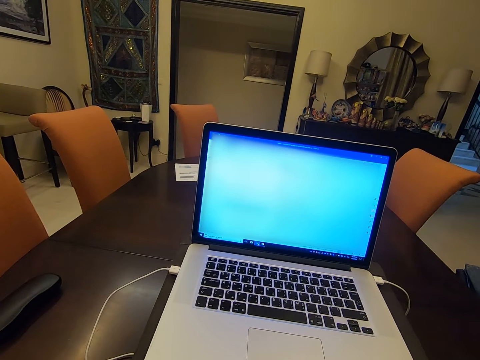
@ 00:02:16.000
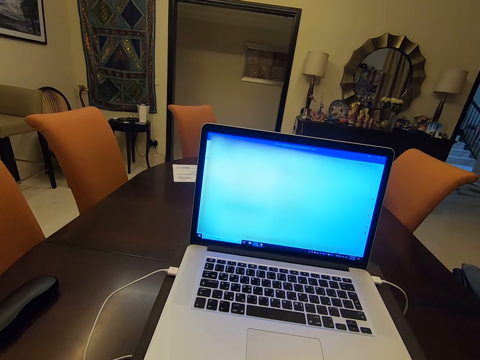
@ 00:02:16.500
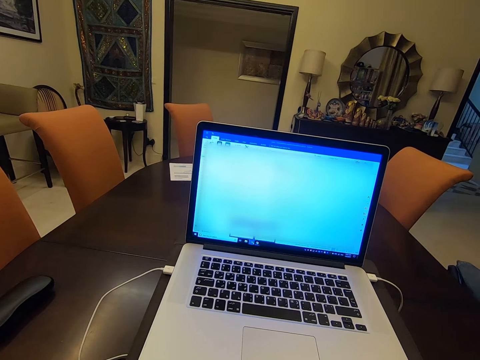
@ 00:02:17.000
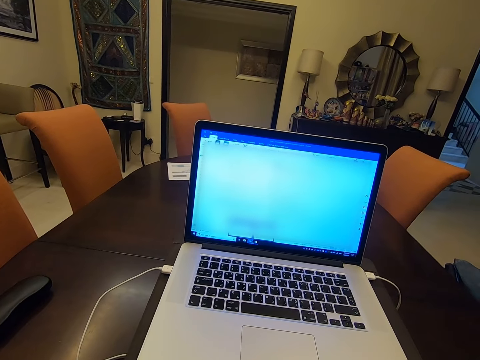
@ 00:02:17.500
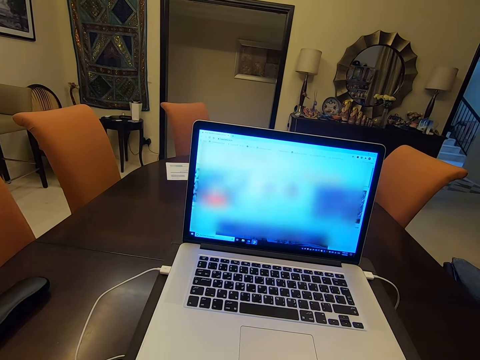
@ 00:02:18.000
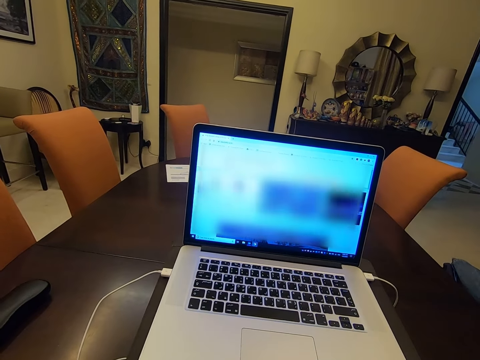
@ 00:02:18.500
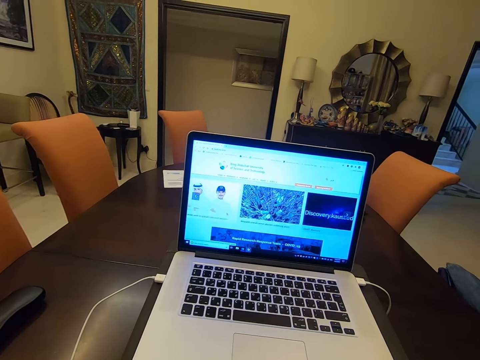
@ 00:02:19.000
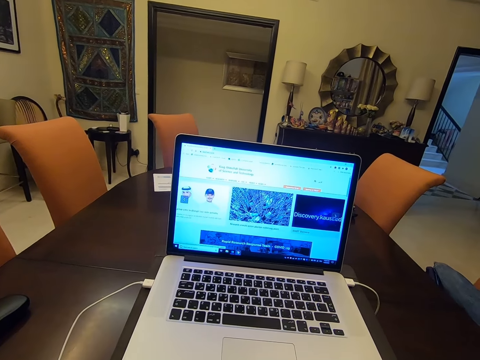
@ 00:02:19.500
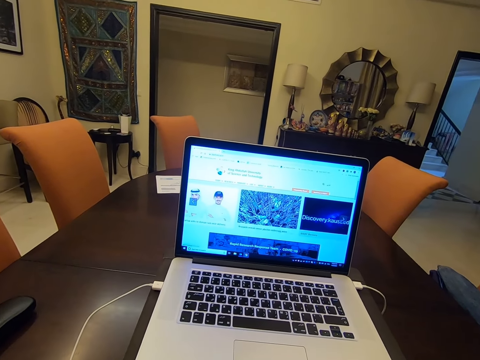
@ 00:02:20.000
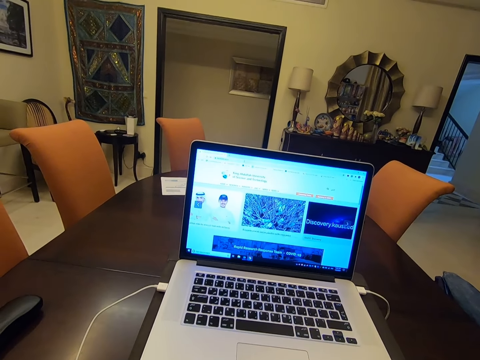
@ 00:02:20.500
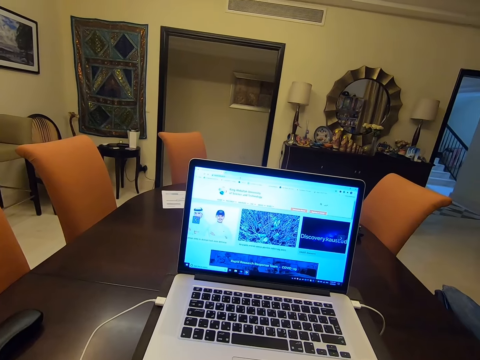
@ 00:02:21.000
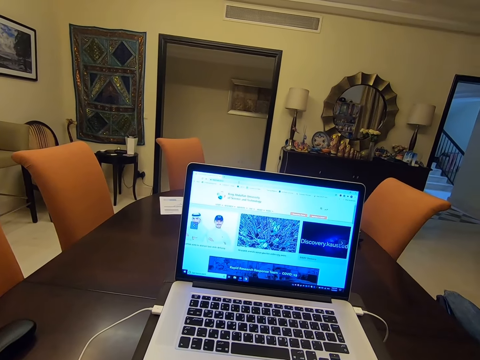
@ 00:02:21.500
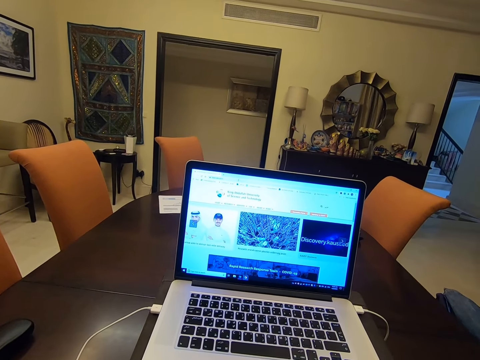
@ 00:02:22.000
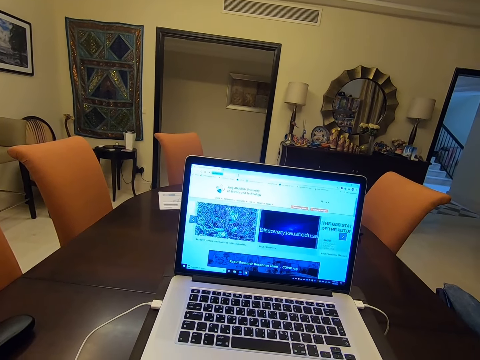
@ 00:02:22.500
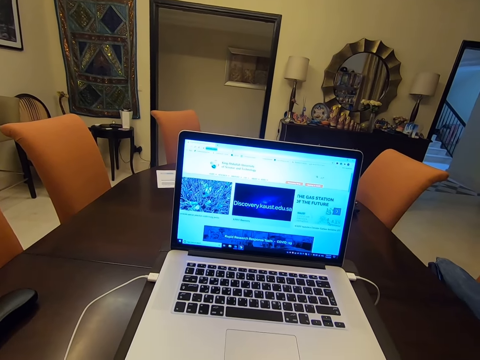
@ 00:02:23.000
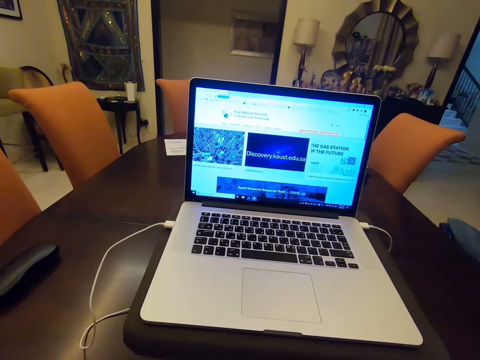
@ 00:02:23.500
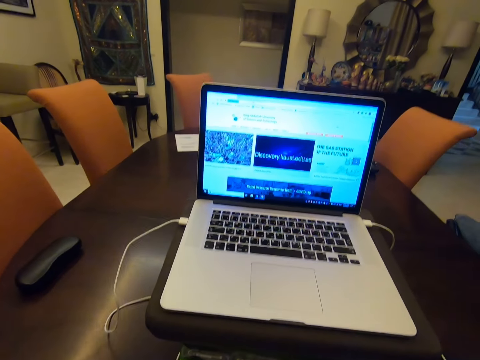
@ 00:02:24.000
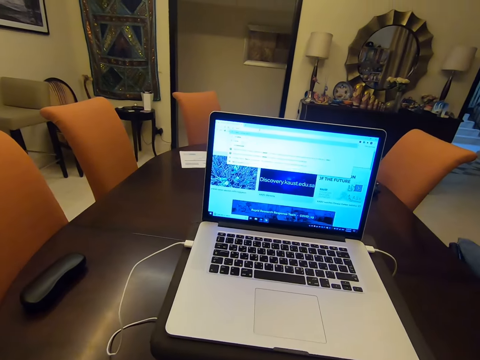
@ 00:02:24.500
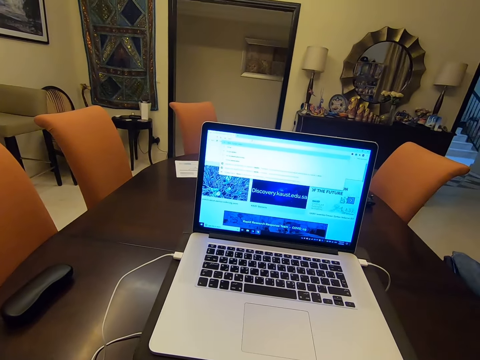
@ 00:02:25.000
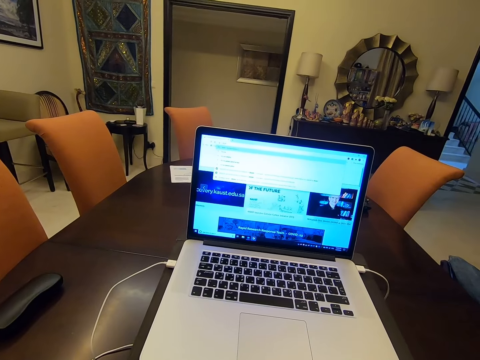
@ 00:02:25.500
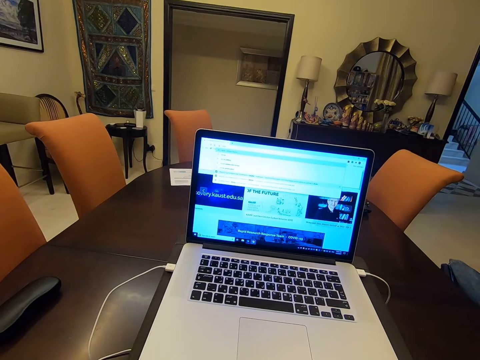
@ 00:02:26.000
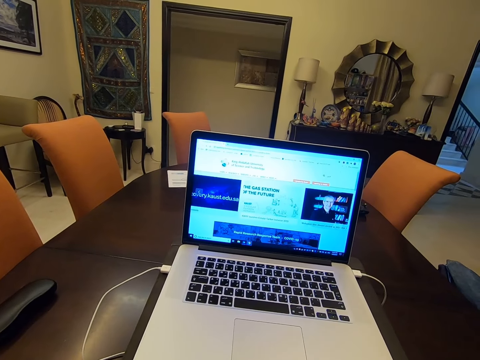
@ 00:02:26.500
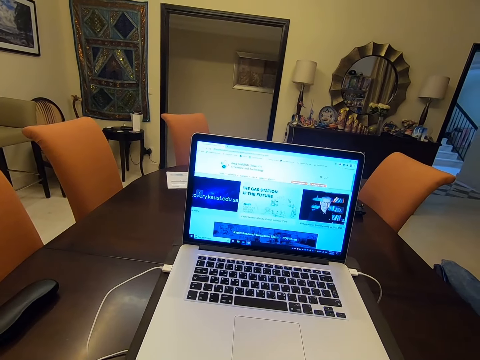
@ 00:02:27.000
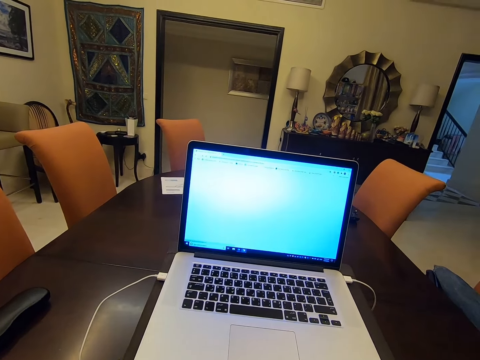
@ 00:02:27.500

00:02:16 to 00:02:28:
The camera wearer clicks the mouse. They look at the screen. They look at the screen again. They click the mouse.

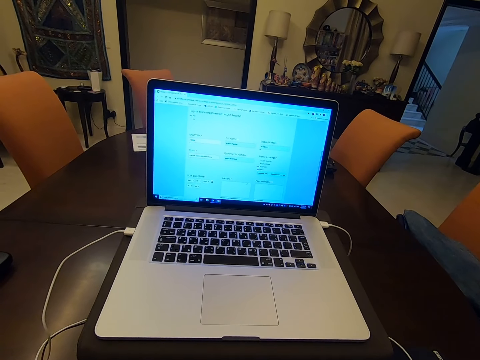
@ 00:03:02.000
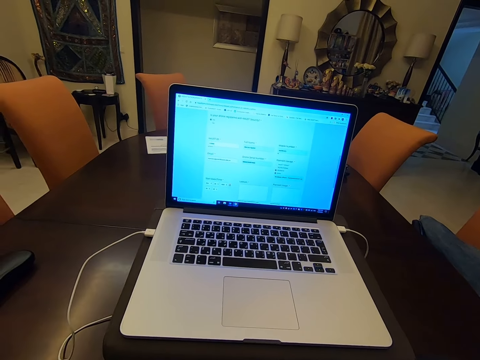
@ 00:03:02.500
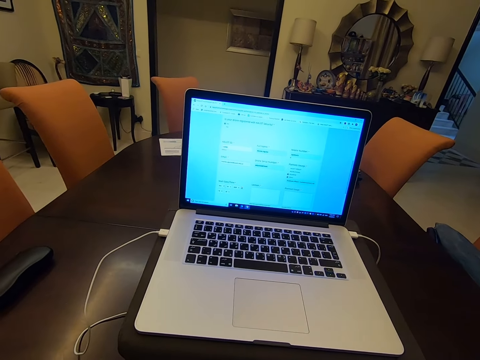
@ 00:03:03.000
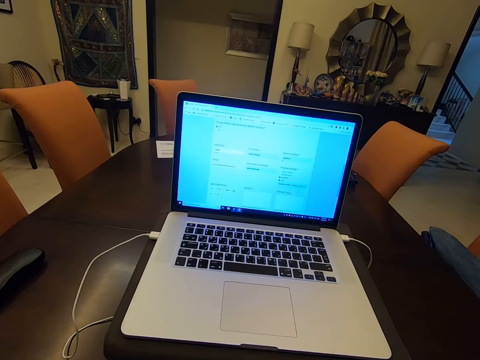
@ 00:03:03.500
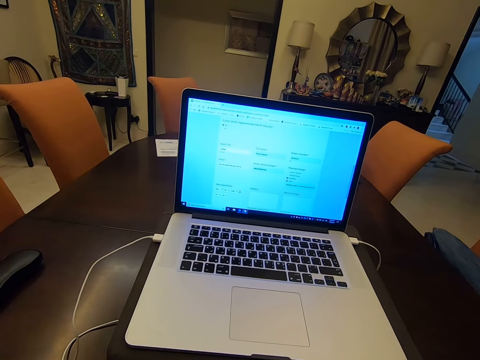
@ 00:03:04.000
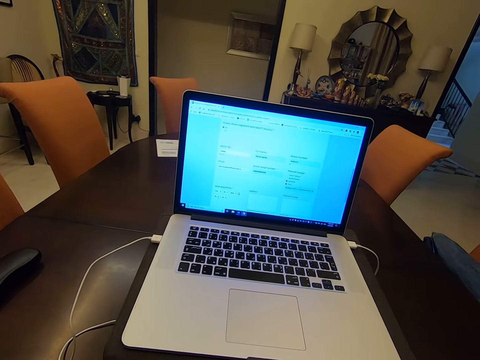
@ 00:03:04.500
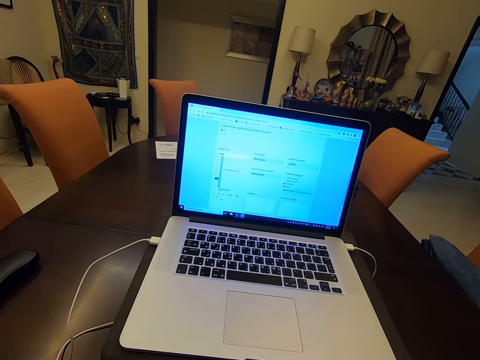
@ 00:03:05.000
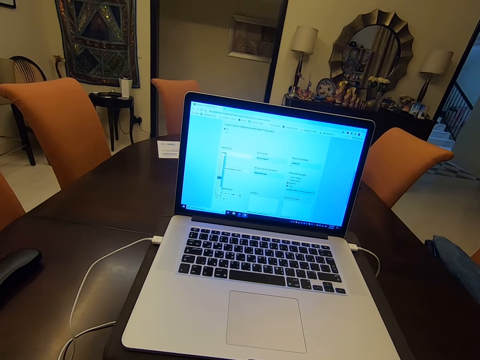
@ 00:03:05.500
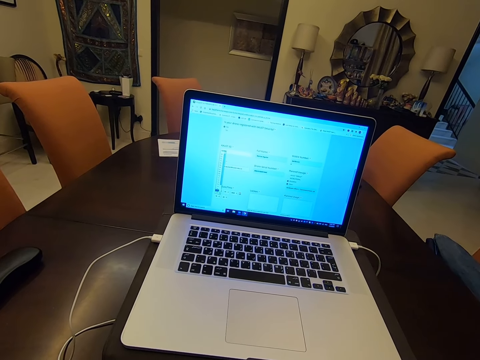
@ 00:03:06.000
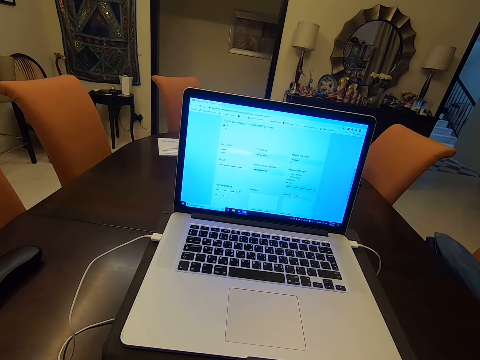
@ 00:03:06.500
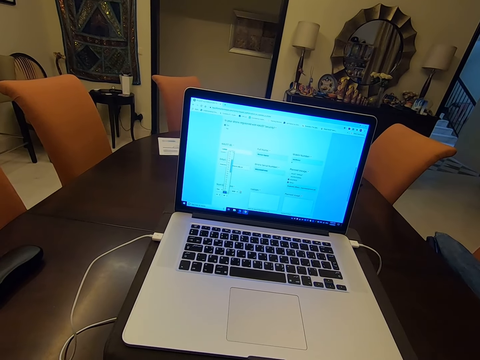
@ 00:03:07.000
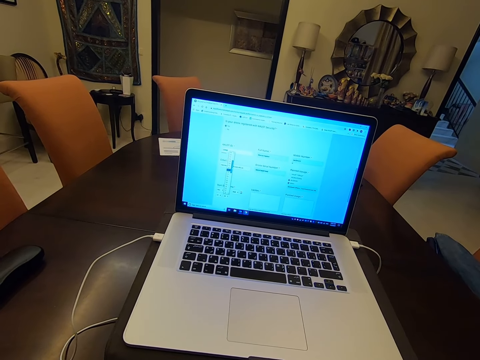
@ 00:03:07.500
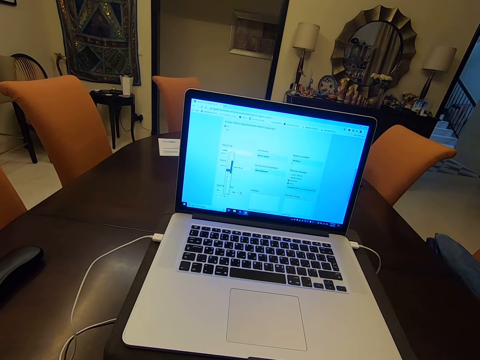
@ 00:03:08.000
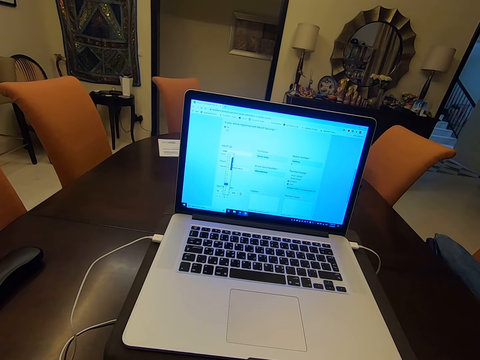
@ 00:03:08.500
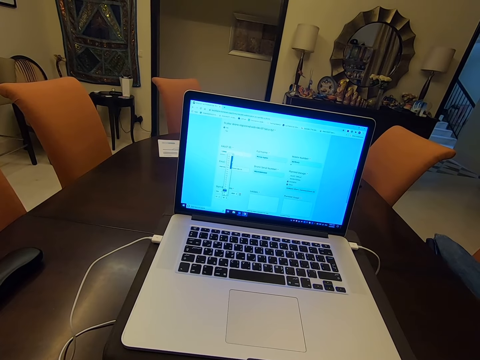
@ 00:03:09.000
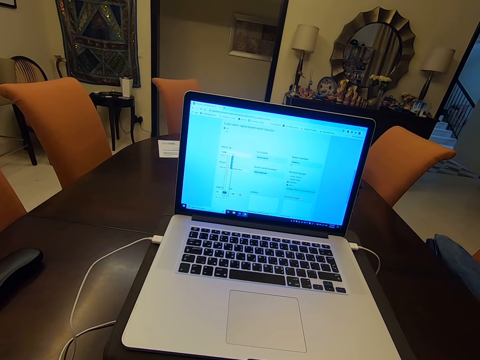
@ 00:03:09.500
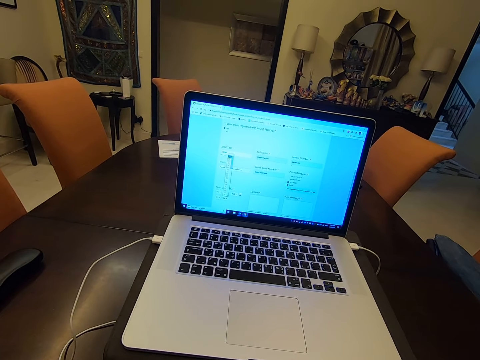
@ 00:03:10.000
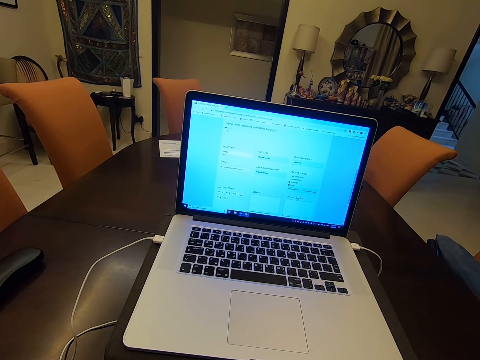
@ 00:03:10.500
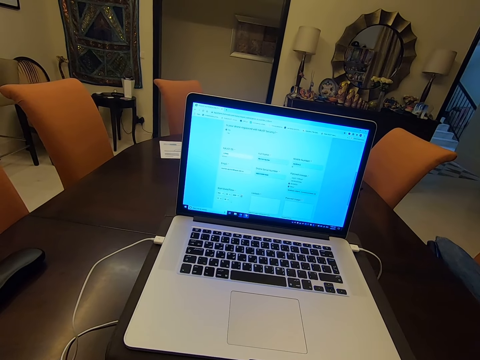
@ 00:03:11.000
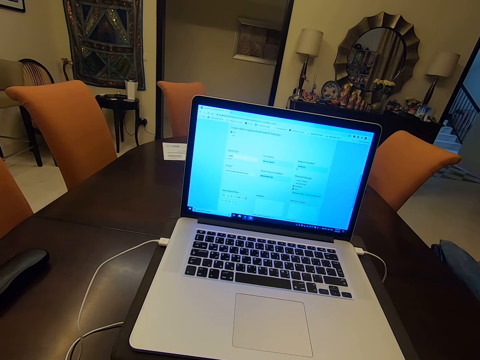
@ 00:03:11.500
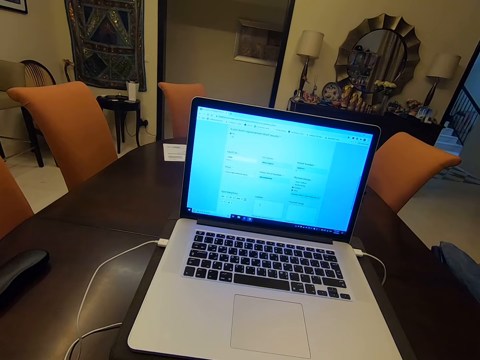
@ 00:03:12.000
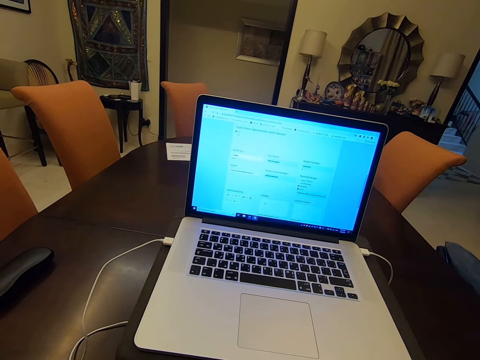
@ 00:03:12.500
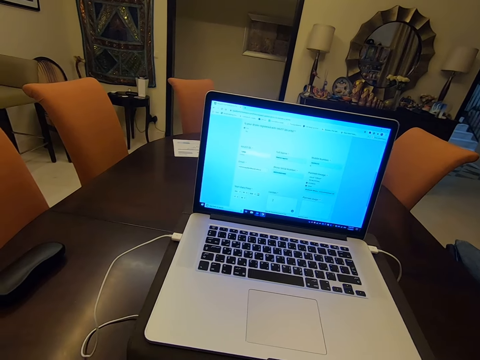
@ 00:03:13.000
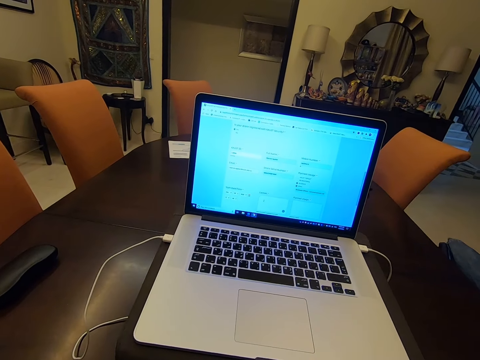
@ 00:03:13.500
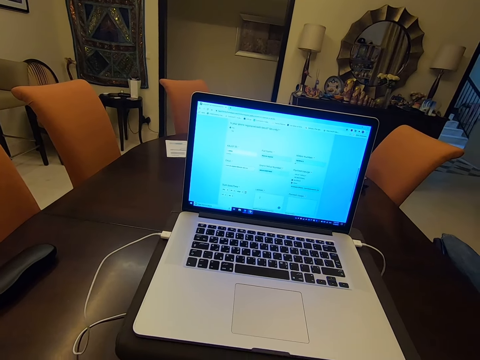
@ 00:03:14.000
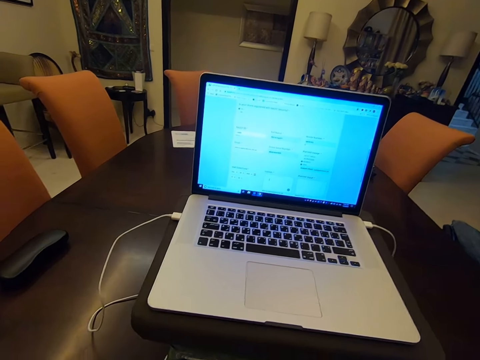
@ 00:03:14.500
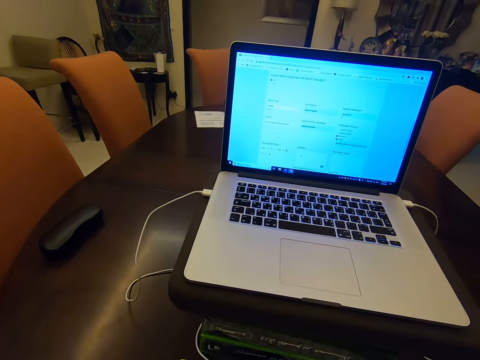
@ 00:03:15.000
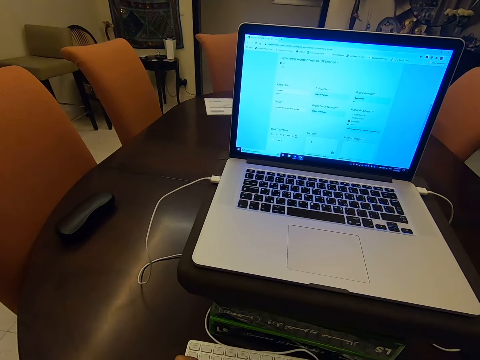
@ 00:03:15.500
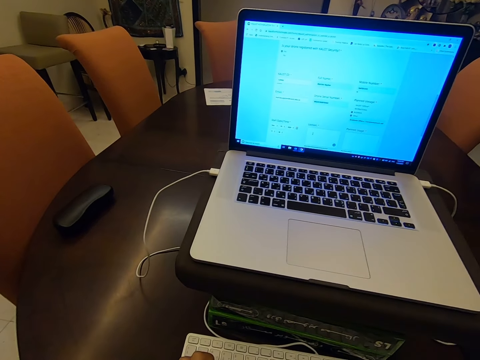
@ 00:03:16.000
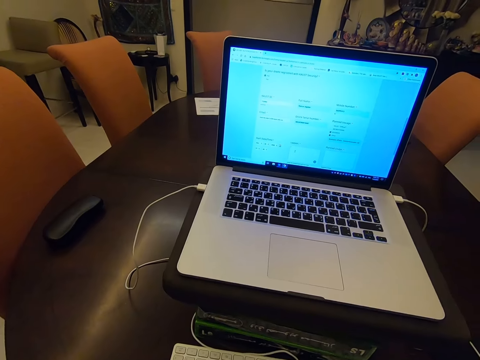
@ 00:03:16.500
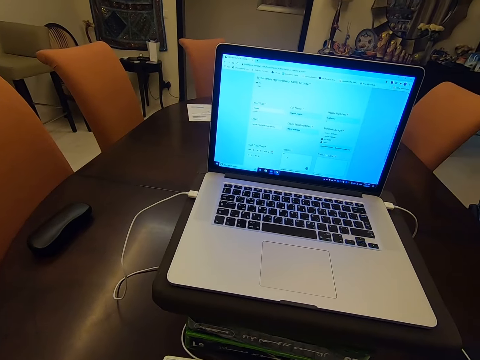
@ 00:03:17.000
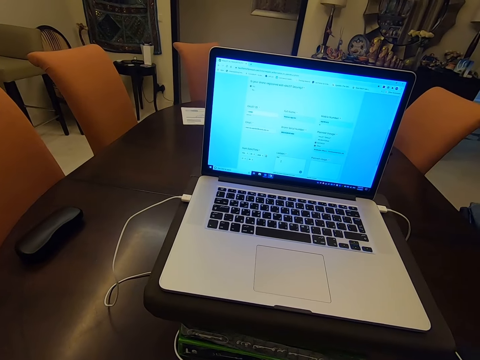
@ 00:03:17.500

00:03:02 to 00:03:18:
The camera wearer looks at the screen. They click the mouse. They look at the screen. They type.
